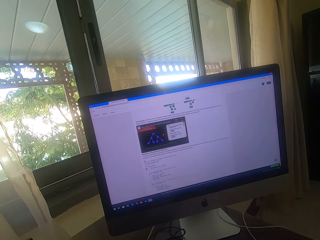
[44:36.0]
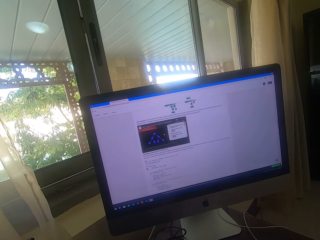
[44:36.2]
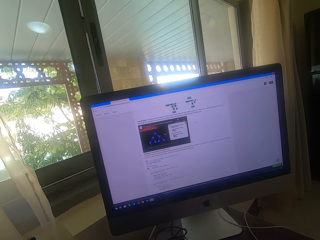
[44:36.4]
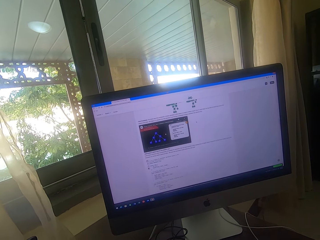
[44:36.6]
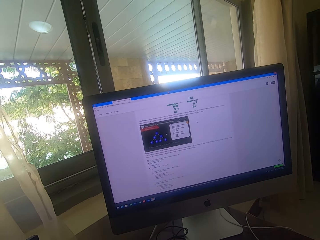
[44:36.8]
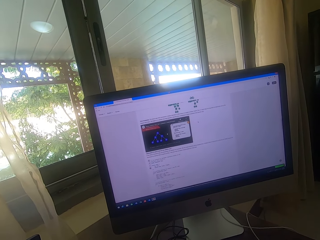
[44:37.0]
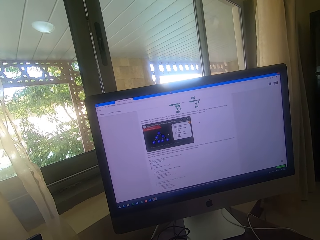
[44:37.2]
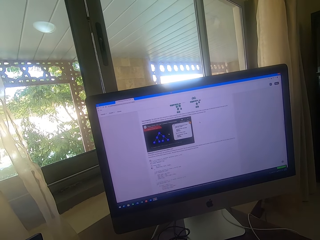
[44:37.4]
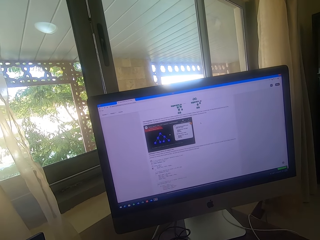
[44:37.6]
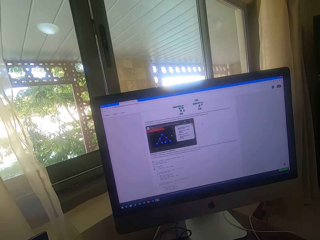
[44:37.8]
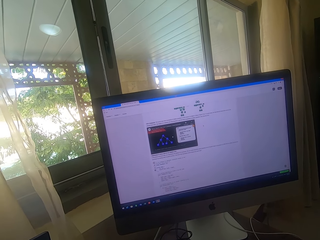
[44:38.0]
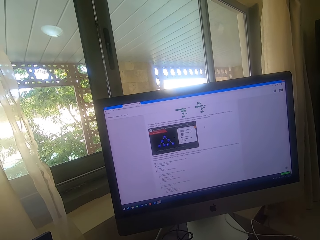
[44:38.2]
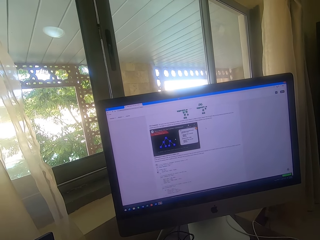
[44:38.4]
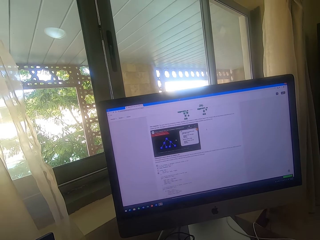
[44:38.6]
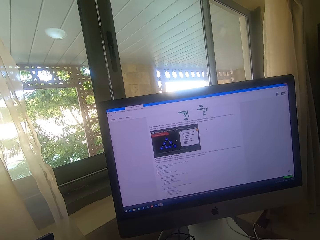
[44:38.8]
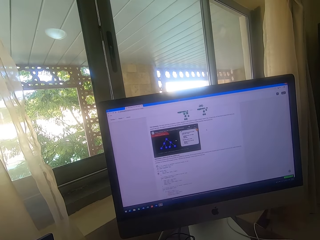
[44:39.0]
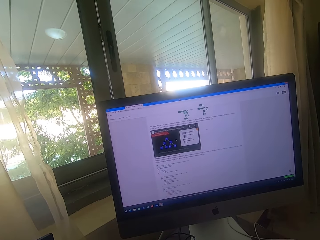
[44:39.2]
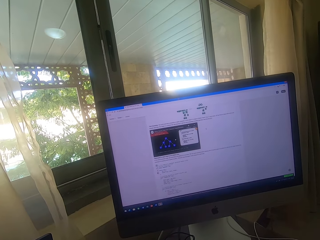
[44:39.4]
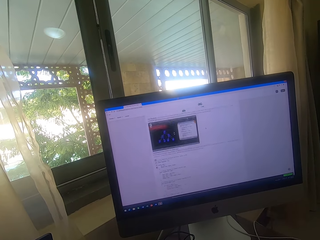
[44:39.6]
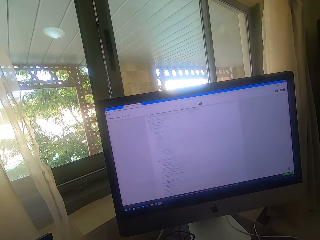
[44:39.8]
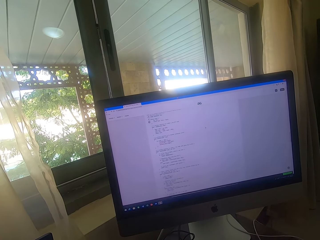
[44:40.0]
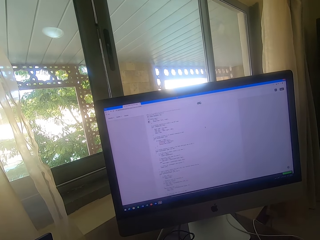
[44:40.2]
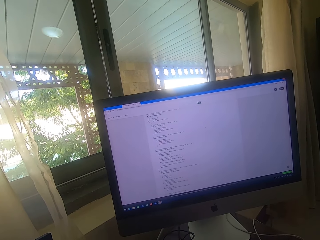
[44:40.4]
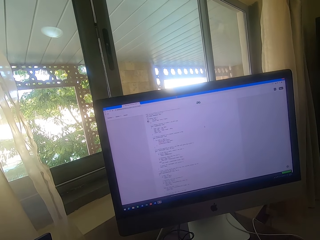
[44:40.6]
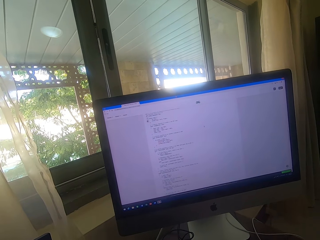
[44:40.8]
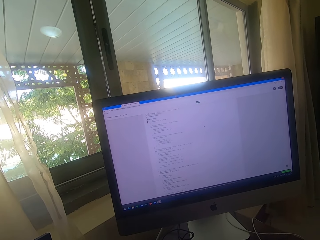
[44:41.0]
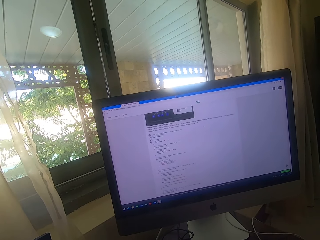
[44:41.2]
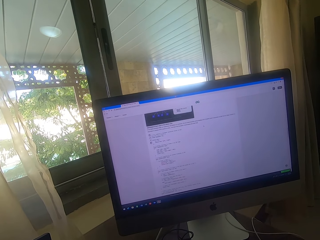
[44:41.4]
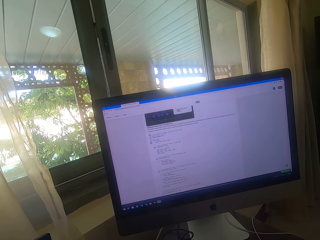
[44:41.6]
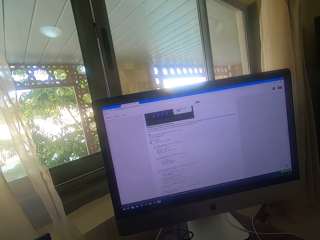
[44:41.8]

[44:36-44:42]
The camera wearer operates the computer.

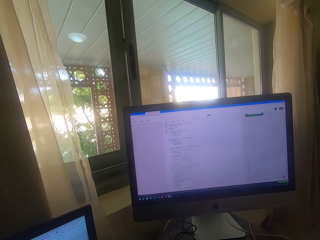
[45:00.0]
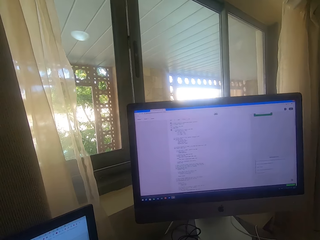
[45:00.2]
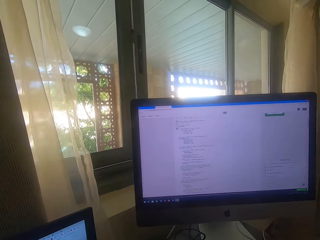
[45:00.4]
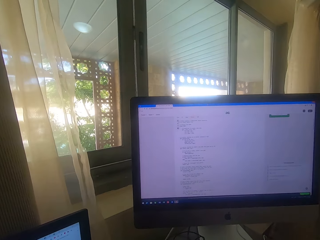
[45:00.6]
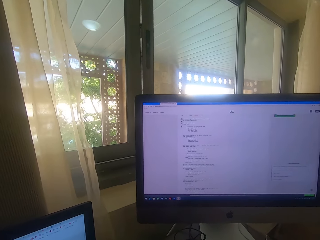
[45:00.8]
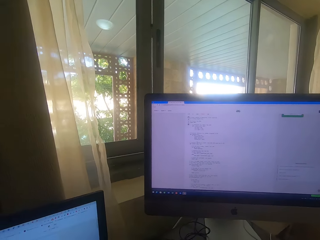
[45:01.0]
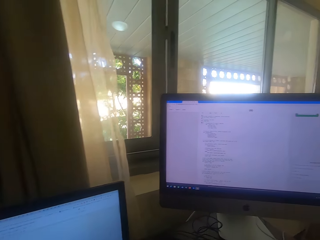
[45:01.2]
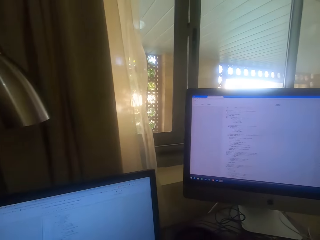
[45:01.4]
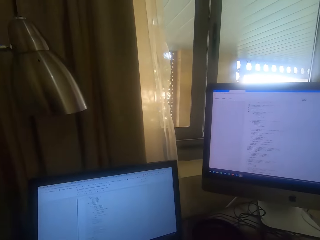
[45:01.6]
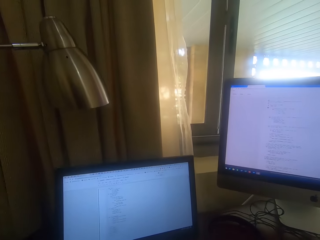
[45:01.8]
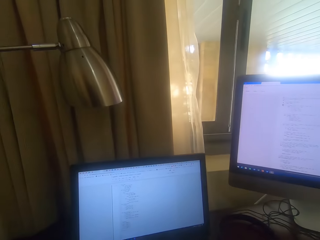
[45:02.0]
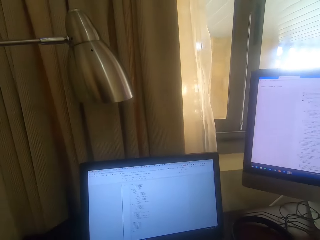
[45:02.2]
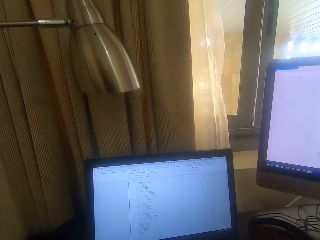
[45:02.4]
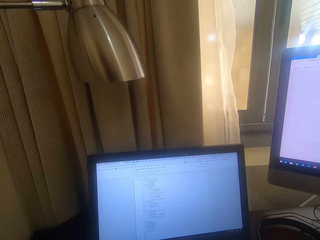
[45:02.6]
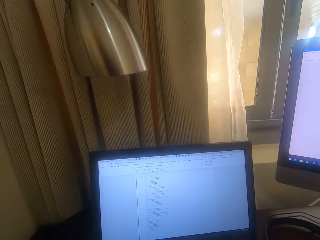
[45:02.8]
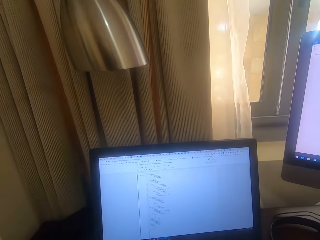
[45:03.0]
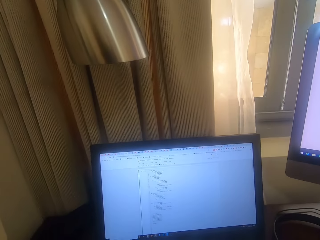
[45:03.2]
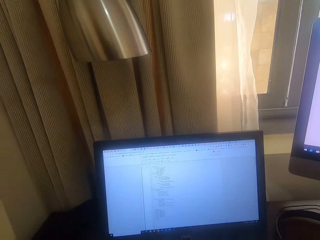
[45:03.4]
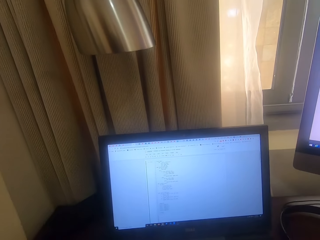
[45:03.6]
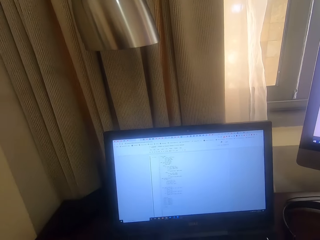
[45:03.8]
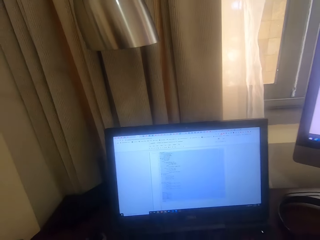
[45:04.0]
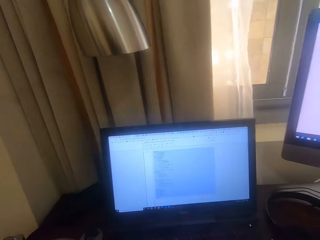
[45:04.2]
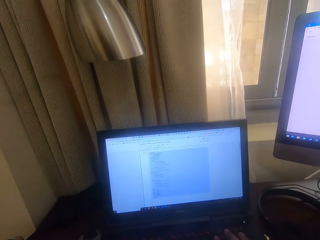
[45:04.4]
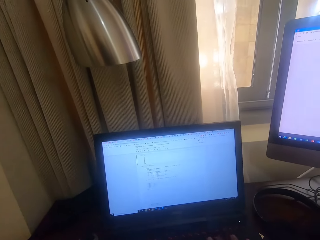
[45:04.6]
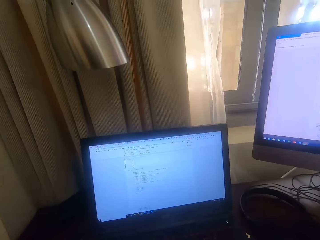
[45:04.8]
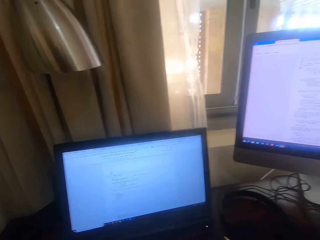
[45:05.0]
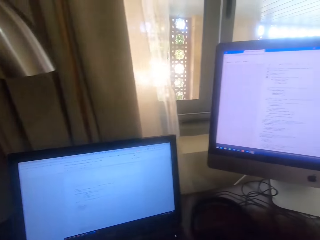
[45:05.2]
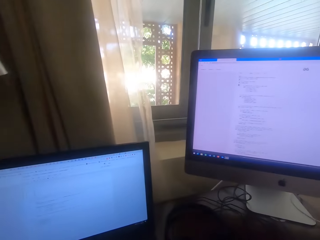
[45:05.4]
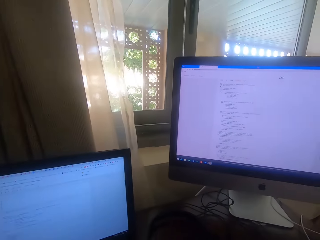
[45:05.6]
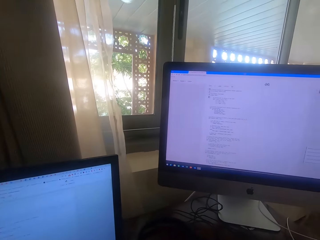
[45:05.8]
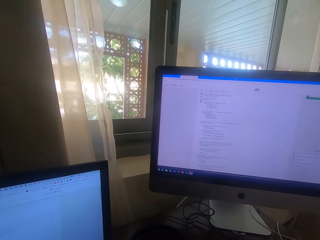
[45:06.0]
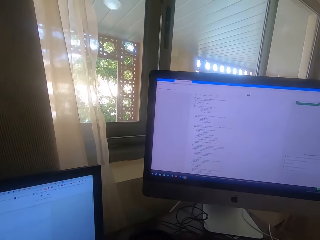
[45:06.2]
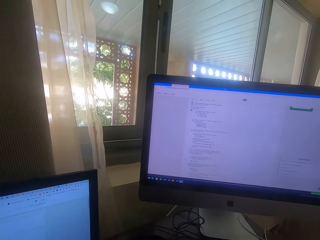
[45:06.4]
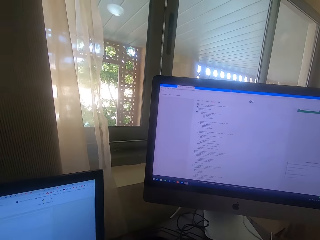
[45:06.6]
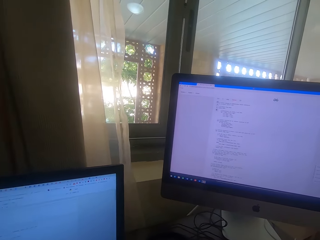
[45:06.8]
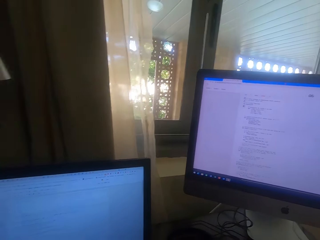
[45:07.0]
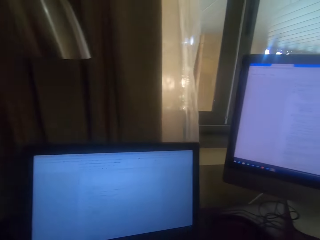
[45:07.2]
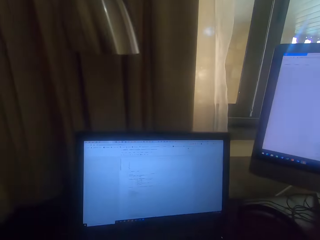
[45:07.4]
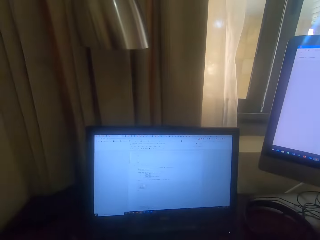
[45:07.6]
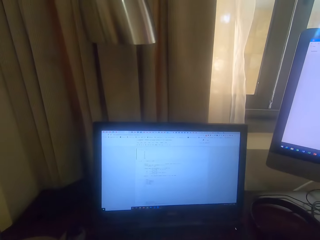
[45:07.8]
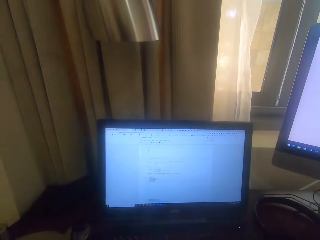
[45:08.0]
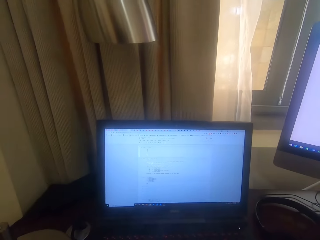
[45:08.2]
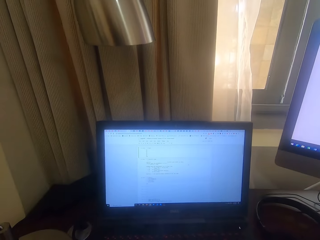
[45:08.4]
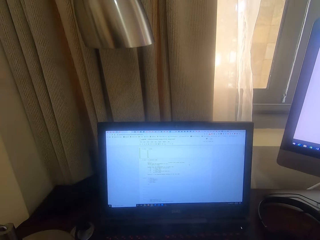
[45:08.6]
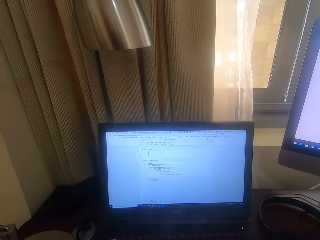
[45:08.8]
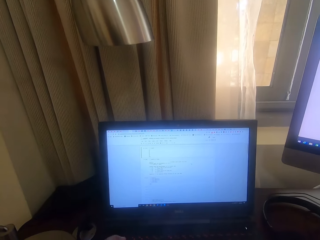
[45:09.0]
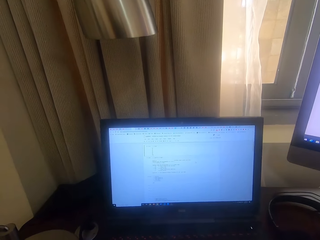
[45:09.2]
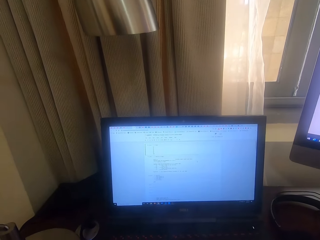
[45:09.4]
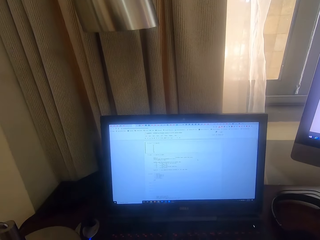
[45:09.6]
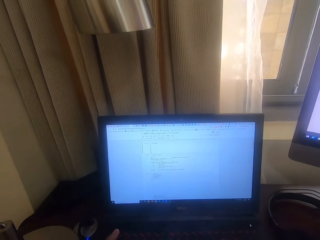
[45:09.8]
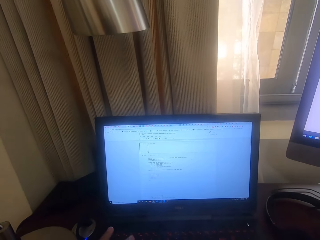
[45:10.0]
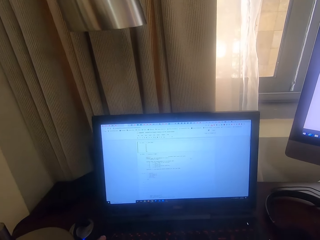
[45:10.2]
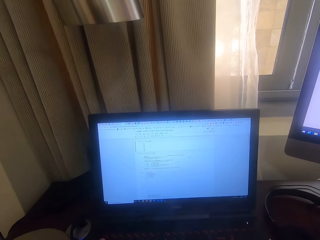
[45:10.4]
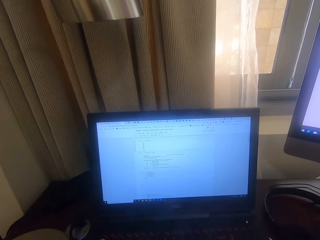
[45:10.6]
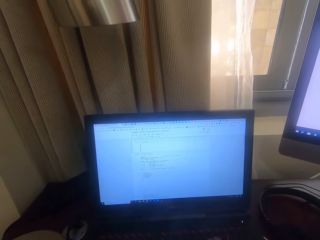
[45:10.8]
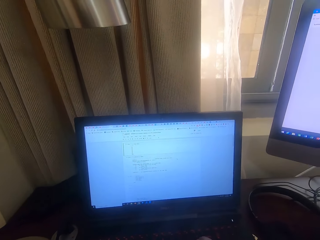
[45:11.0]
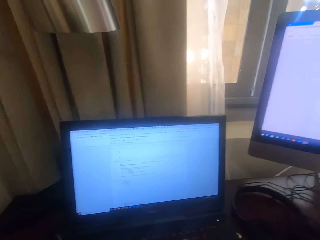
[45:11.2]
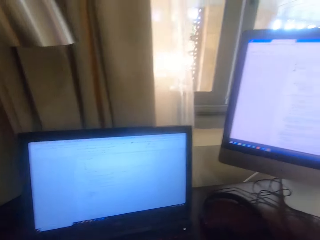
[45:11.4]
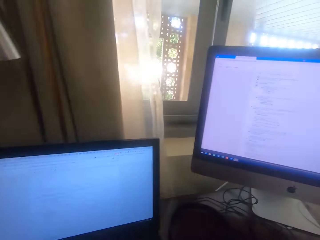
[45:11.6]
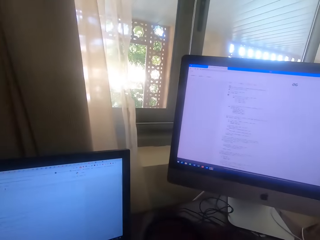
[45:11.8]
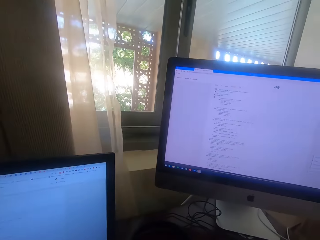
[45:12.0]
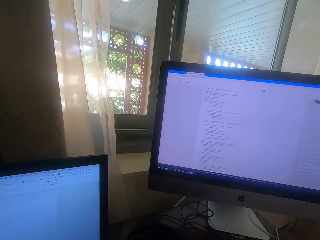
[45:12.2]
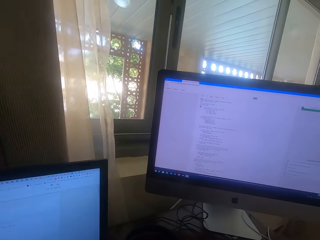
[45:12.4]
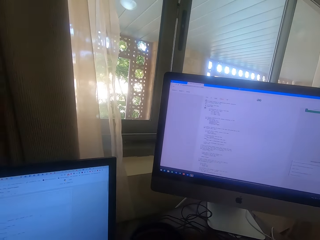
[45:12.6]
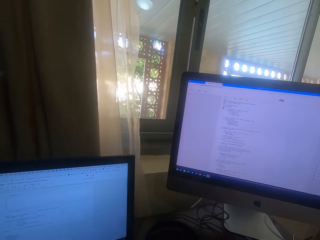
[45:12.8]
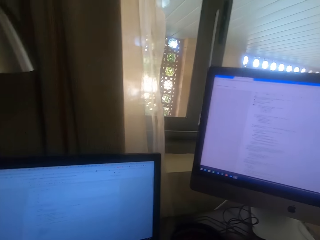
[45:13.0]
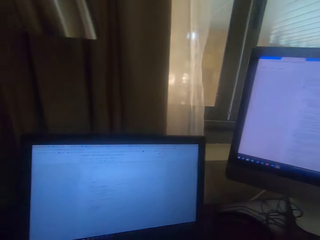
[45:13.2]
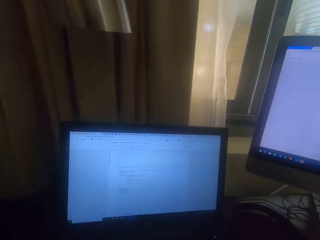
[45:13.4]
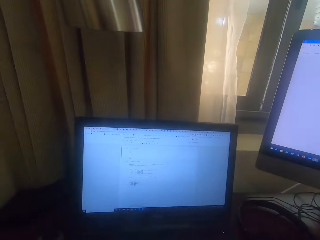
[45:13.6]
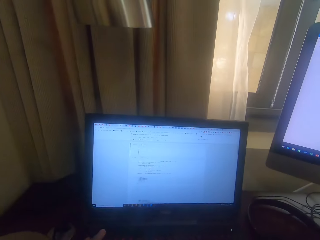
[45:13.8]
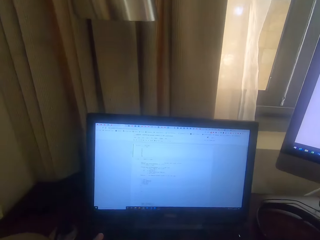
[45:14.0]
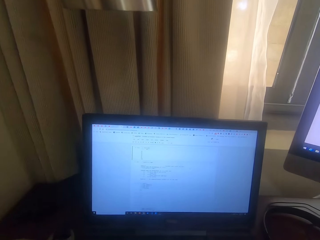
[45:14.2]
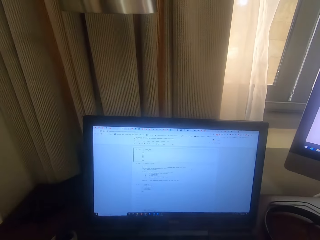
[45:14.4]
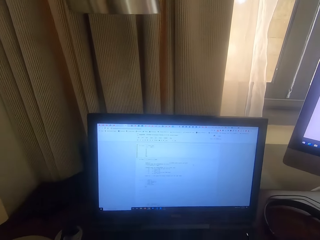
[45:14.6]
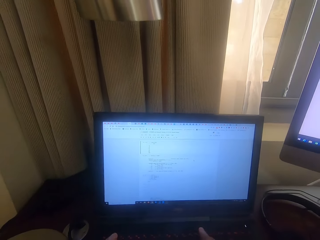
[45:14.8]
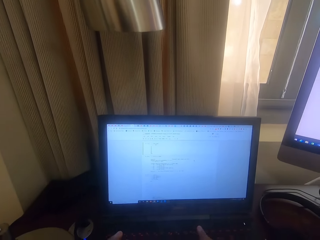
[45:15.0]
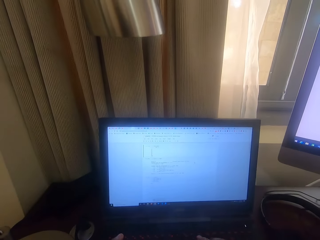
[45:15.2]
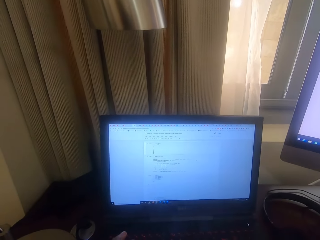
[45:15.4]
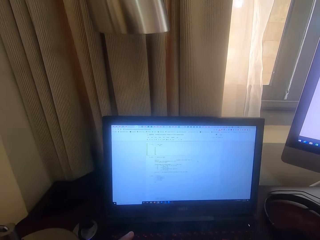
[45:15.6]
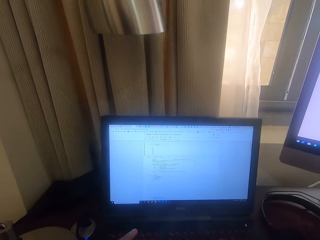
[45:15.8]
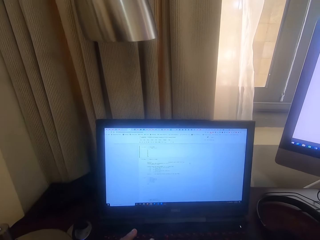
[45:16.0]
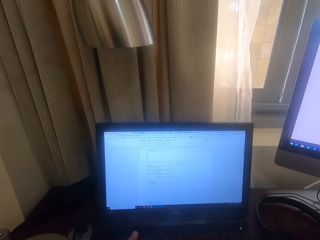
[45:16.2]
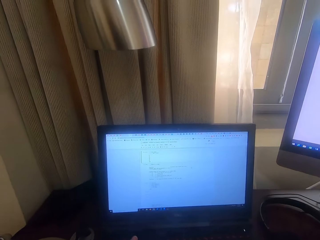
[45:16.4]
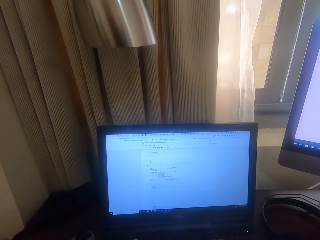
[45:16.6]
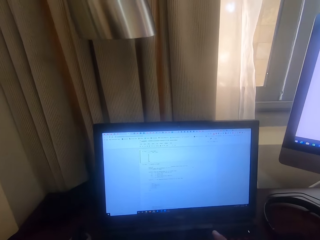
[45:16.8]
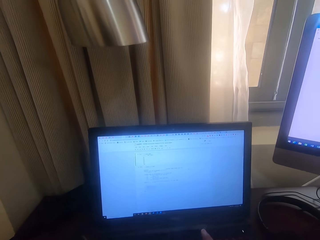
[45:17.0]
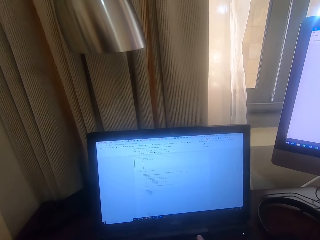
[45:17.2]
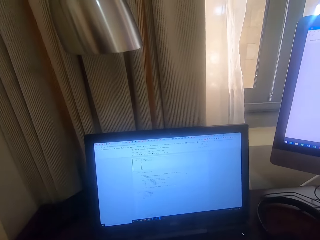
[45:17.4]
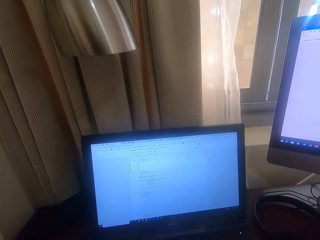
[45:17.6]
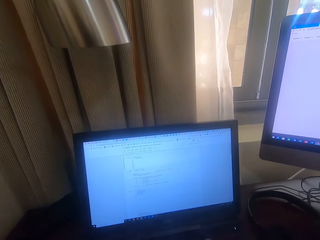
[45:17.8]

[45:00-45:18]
The camera wearer looks around. They look at the laptop. They operate the laptop. They look at the computer. They look around. They look at the laptop. They operate the laptop. They look at the computer. They look around. They look at the laptop. They type with the laptop keyboard. They type with the laptop keyboard again.
